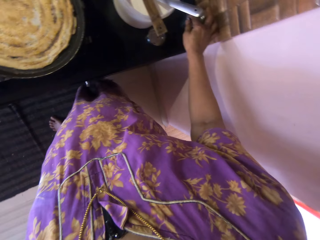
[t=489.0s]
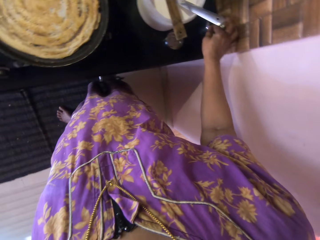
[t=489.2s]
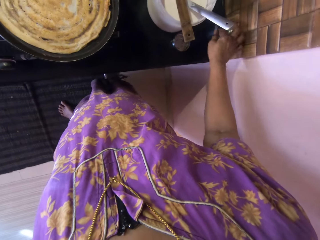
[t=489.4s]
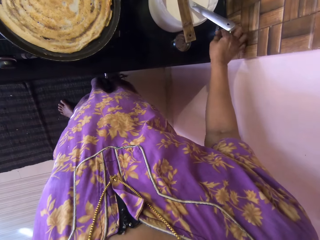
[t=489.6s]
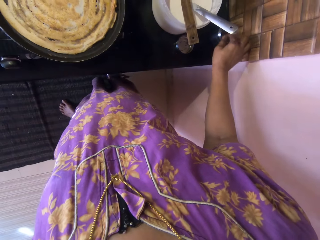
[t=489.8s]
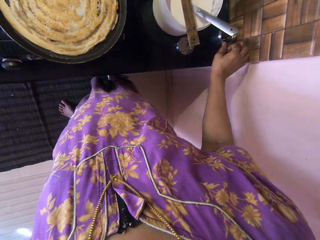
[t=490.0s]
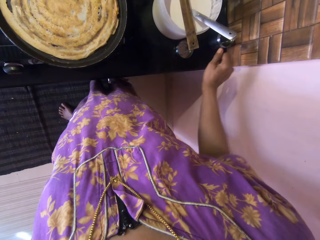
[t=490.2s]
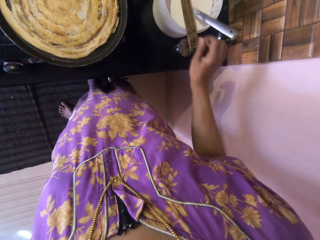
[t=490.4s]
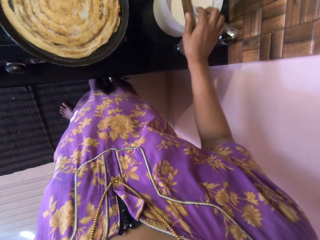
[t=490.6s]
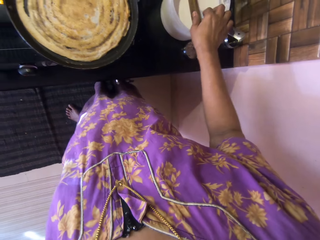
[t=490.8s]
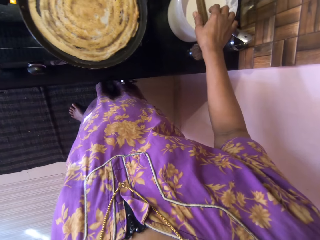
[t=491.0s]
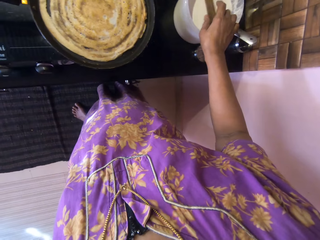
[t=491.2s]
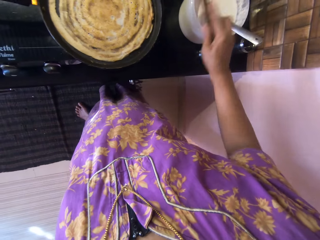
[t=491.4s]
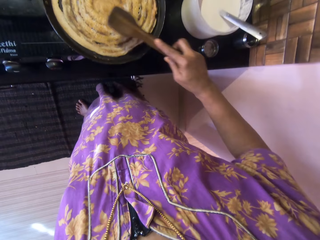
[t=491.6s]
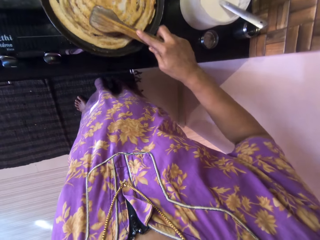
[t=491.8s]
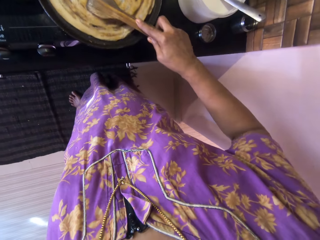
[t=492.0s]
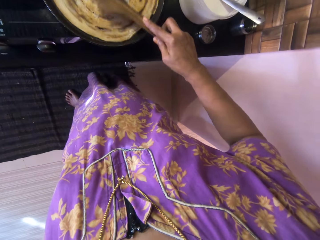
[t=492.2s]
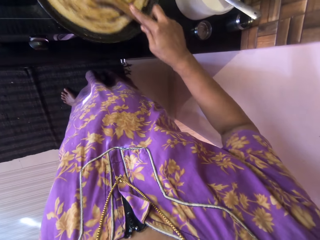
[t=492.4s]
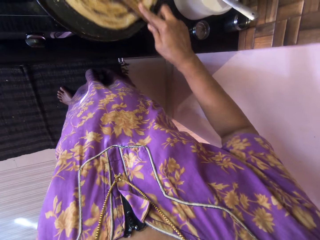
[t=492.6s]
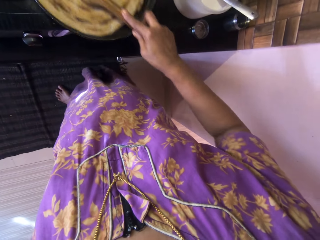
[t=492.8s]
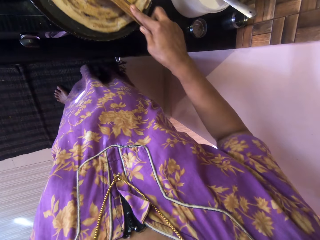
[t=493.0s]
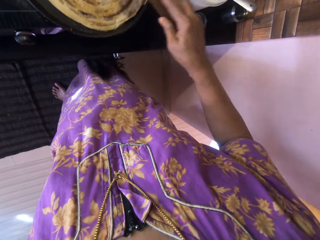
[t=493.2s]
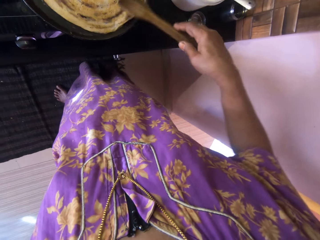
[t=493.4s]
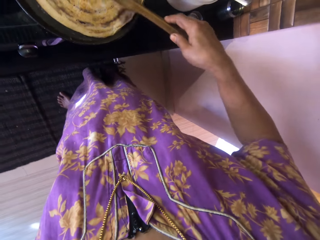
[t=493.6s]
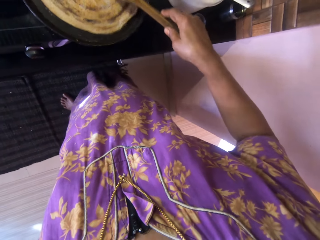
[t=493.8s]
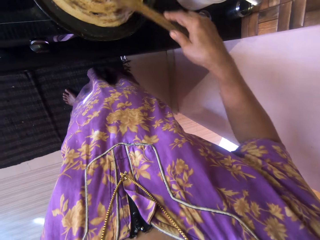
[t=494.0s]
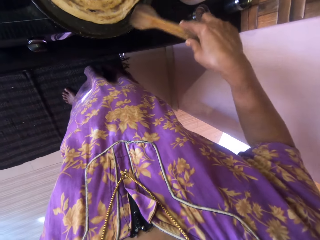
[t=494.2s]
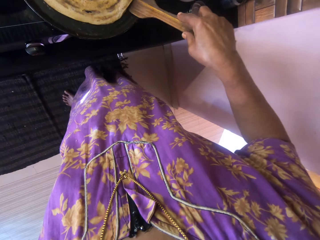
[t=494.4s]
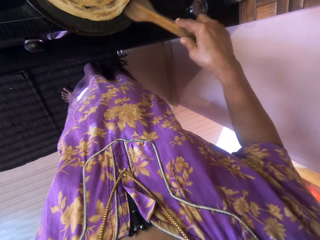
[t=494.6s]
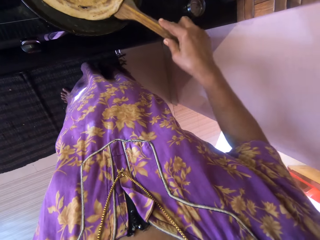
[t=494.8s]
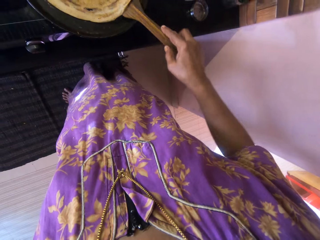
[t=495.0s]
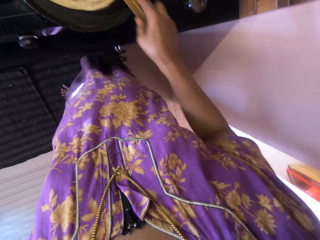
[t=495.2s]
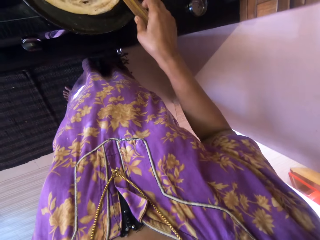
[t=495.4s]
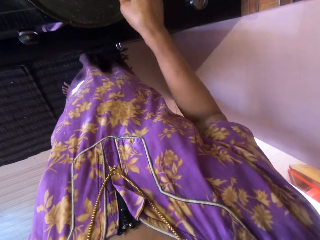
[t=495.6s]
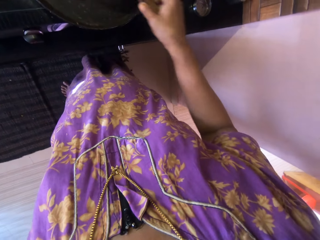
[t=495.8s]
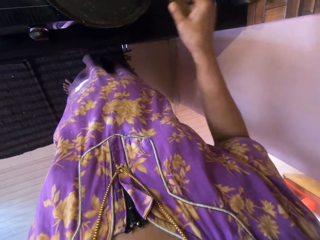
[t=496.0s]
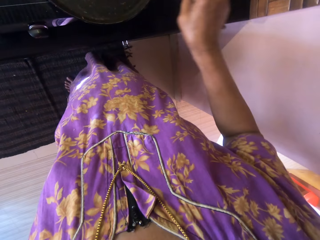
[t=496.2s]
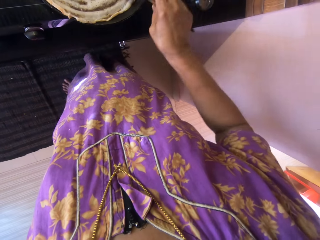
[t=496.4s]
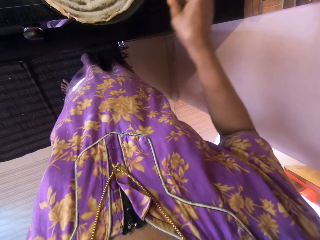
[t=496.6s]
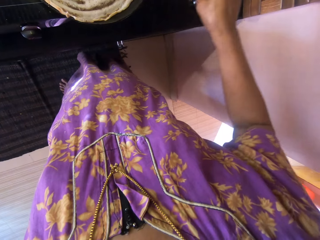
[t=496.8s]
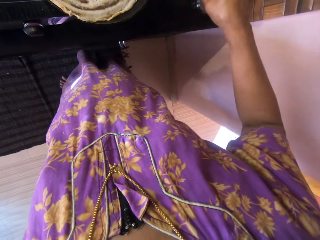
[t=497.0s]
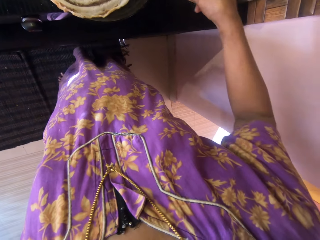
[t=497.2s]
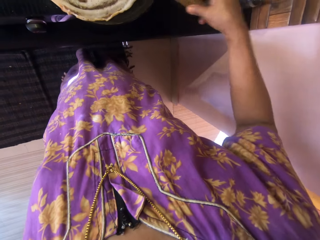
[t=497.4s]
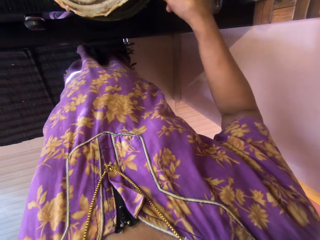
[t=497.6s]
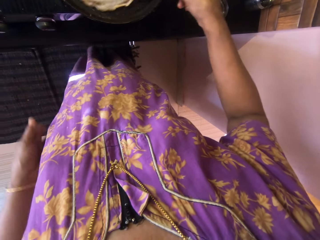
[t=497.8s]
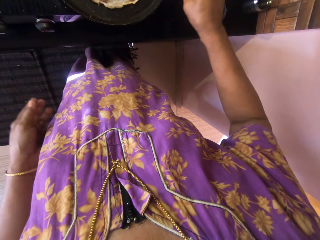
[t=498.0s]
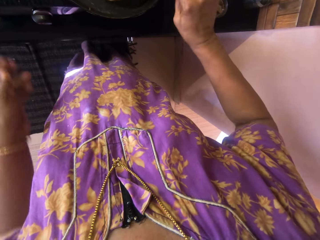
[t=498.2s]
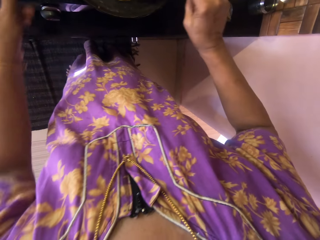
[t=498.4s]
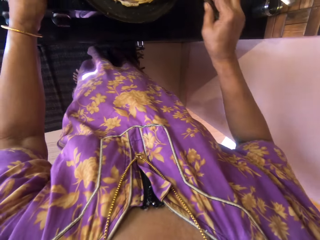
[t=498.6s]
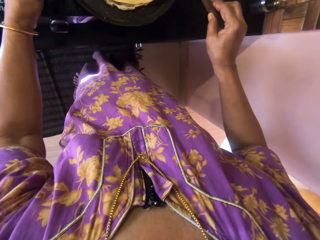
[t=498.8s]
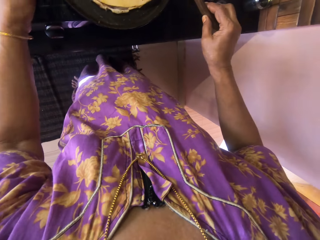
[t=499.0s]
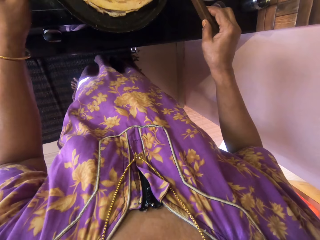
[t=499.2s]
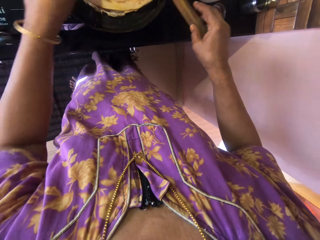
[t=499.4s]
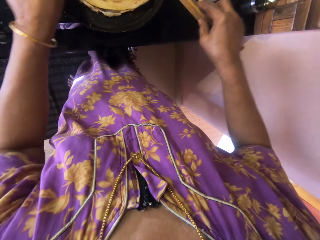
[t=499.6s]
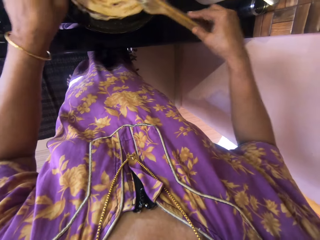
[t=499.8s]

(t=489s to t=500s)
The camera wearer touches the glass with oil. She dips her index finger into the container of olive oil. She lifts the right hand. She picks up the wooden spatula or spoon from the bowl of pancake mix. She adjusts the flat bread with the wooden spoon. She presses the pancake with the wooden spatula. She flips the pancake in the pan with the wooden spatula. She folds the pancake in the pan with the wooden spatula.

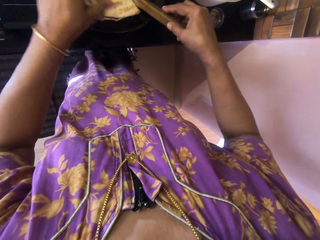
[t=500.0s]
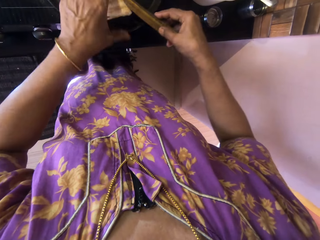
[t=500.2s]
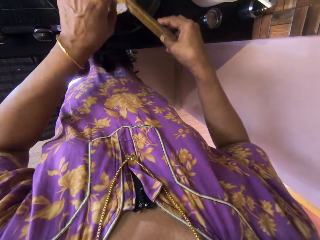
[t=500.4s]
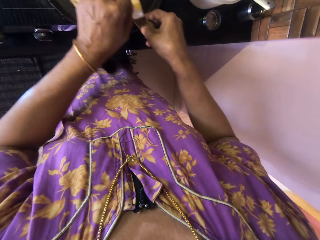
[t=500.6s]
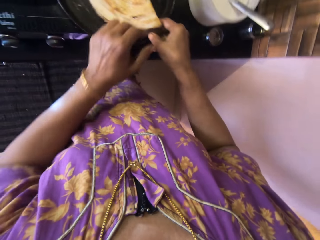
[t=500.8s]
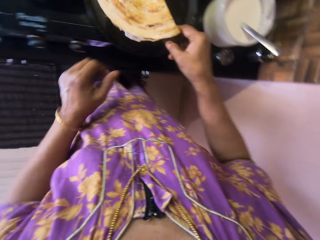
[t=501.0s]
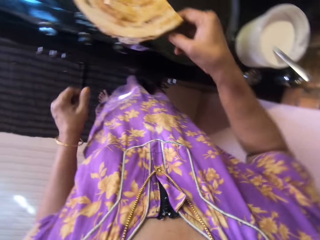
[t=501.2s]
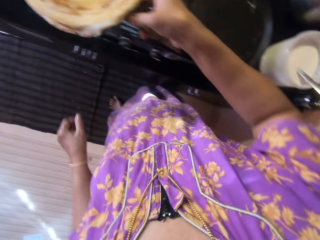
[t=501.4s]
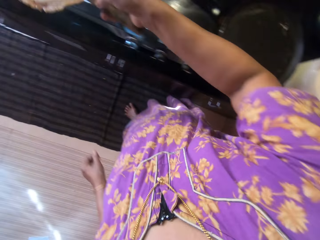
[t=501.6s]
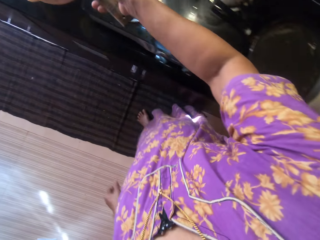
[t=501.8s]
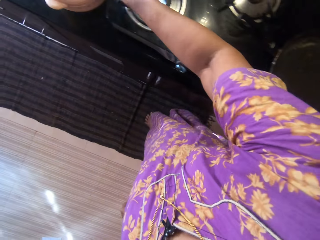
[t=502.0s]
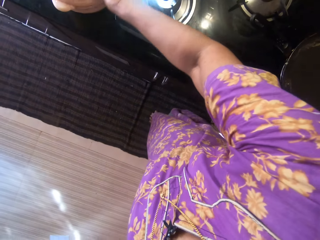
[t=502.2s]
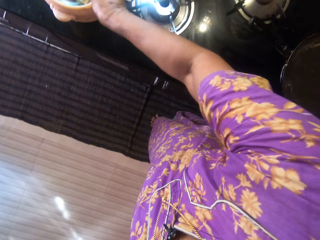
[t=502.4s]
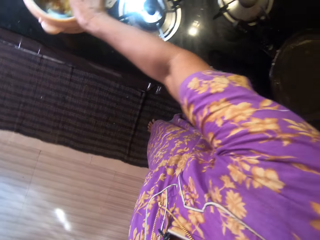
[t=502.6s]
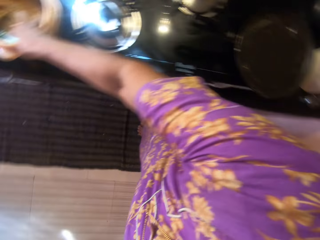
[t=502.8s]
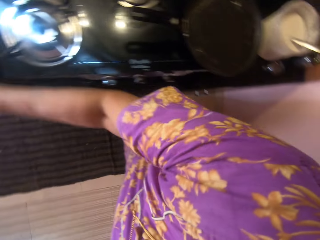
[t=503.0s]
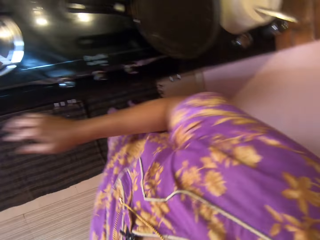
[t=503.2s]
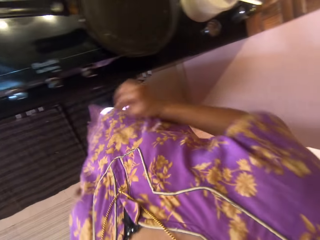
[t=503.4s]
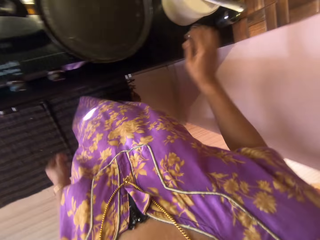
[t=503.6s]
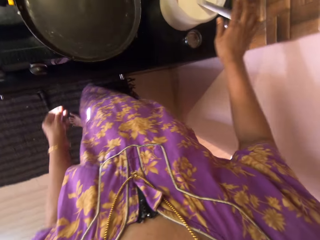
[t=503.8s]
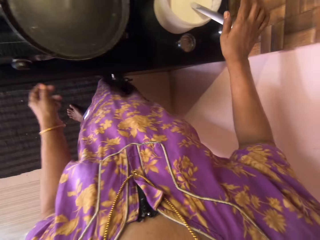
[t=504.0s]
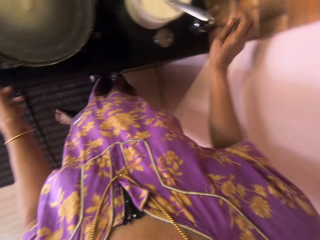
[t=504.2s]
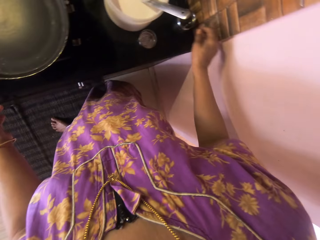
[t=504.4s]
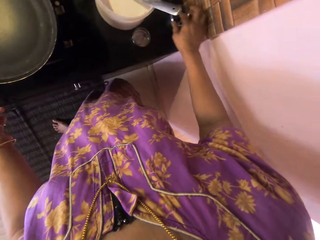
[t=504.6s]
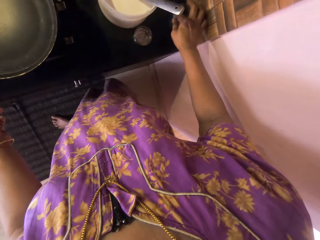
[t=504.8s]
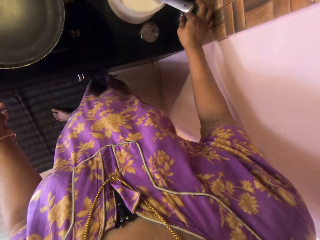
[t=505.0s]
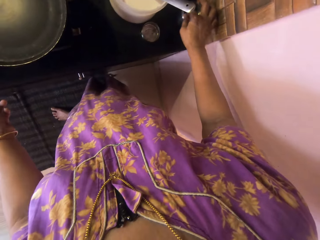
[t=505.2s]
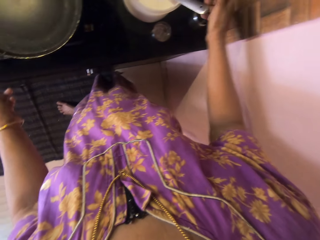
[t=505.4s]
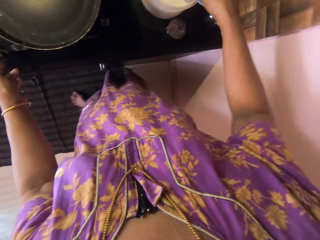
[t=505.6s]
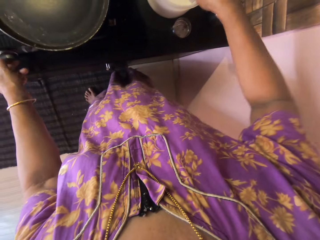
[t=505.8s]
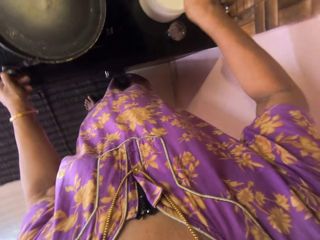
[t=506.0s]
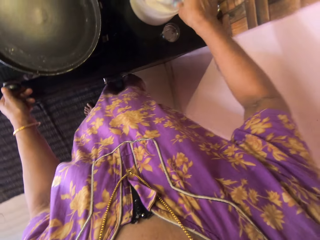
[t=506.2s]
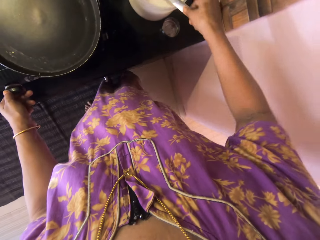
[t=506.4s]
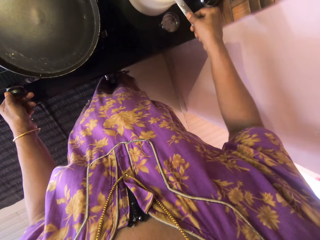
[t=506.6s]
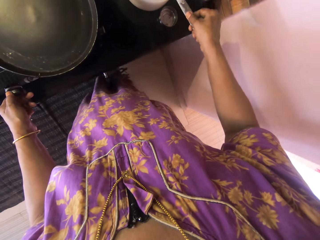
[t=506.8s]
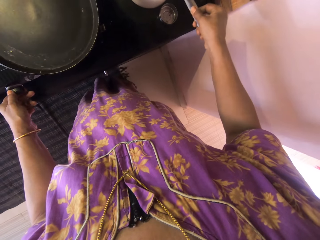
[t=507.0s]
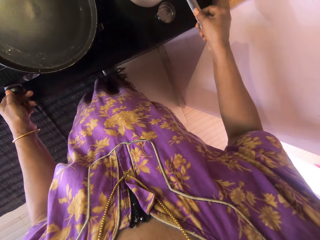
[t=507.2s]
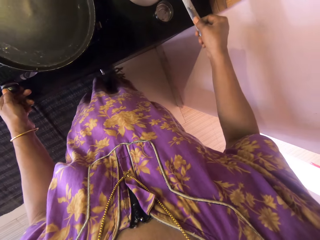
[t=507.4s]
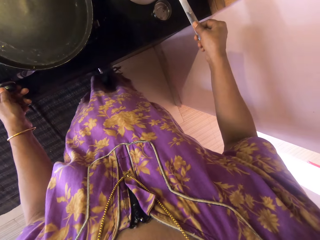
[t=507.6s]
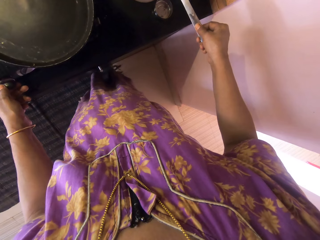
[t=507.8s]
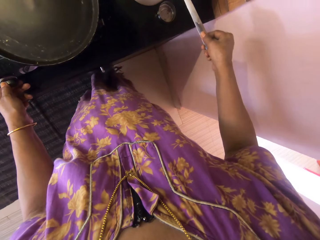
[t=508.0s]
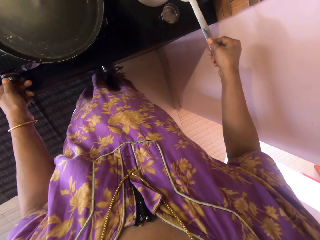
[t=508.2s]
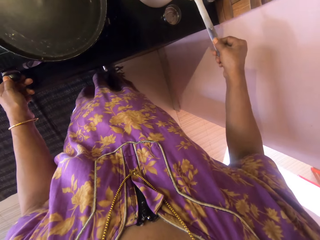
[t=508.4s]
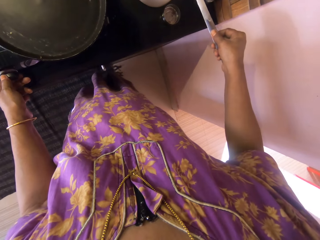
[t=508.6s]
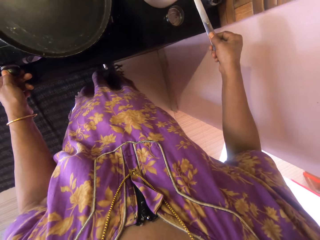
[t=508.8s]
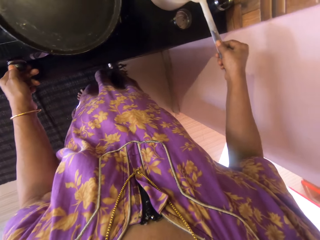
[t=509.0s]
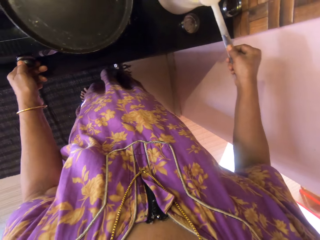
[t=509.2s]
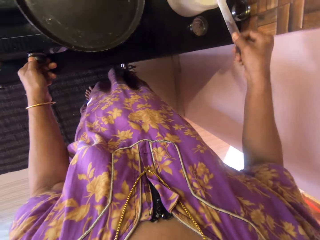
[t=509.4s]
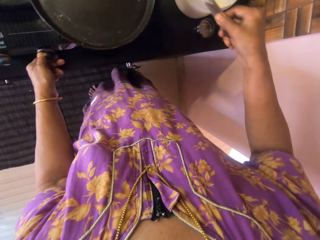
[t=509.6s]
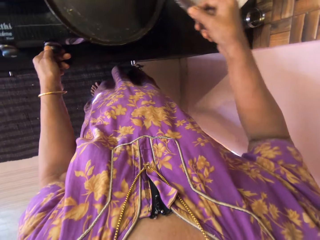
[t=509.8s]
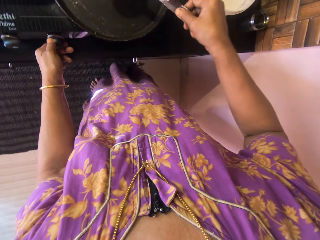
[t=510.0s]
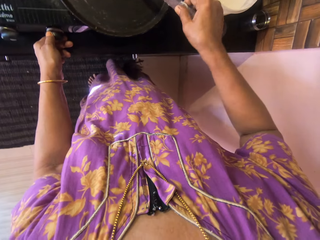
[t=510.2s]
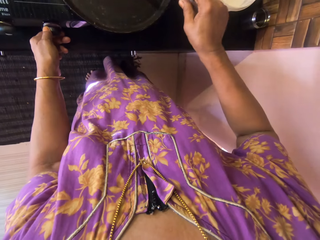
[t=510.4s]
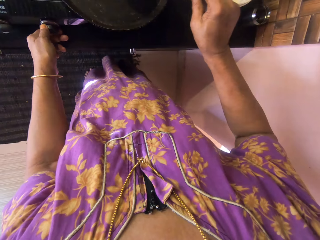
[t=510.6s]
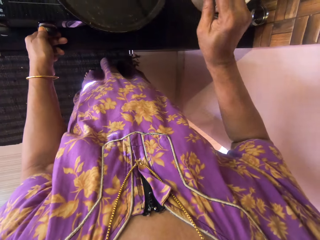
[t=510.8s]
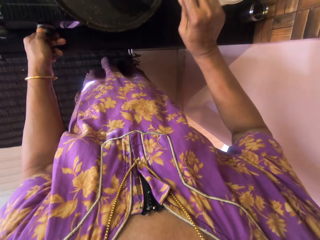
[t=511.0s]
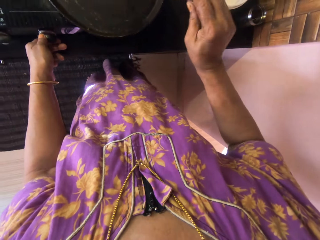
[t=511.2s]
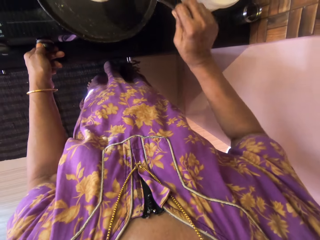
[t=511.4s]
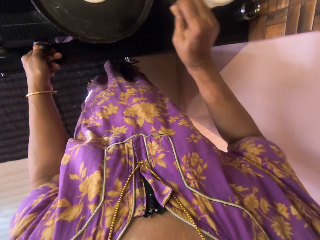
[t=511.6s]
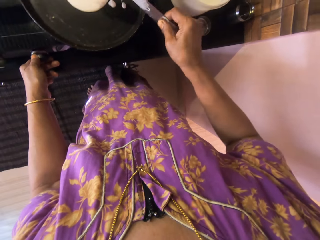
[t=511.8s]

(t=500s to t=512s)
The camera wearer takes out the pancake from the pan with her hand and the wooden spatula. She puts the pancake and the wooden spatula into a food flask. She pulls back the right hand. She holds the frying pan on the cooker. She touches the olive oil with her index finger. She scoops the pancake with the frying spoon from the bowl of pancake mix. She pours the pancake into the pan with the frying spoon.
